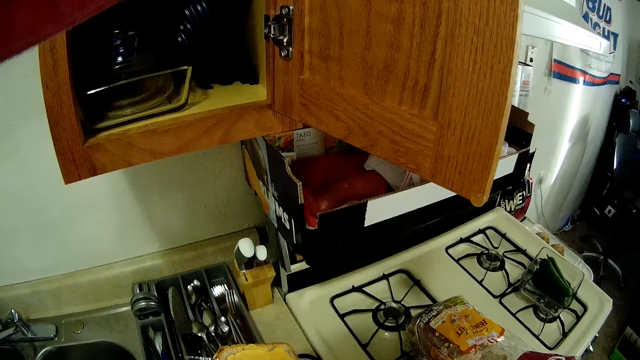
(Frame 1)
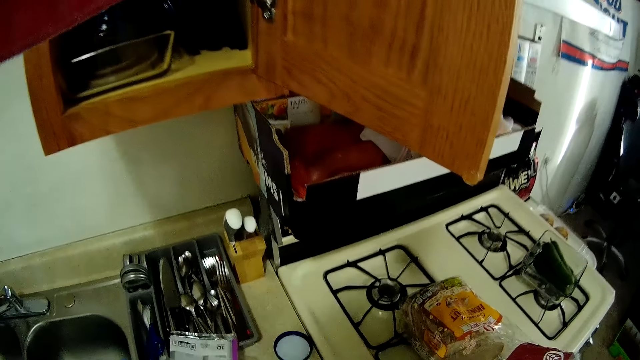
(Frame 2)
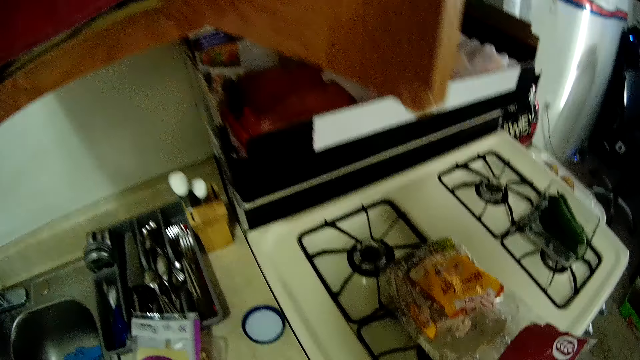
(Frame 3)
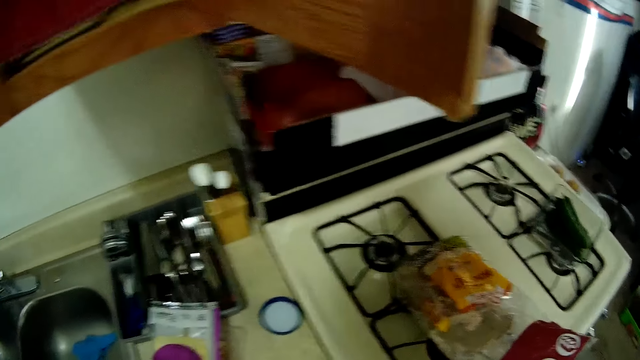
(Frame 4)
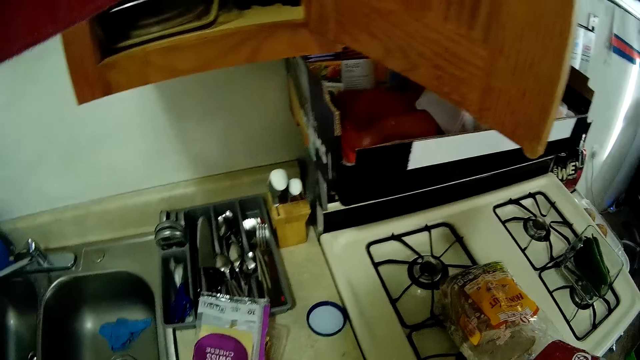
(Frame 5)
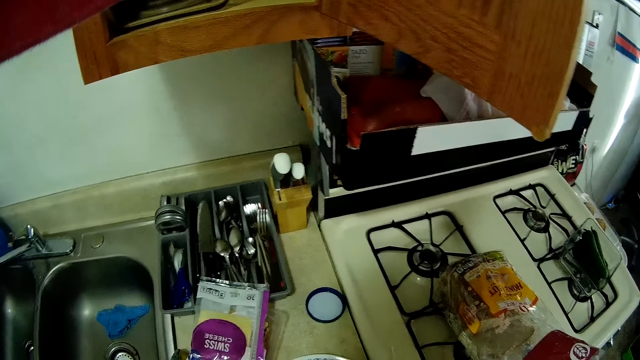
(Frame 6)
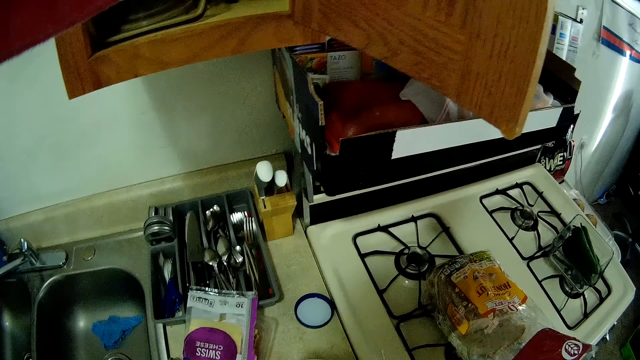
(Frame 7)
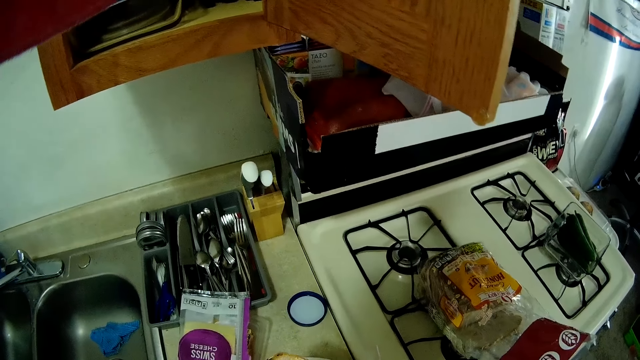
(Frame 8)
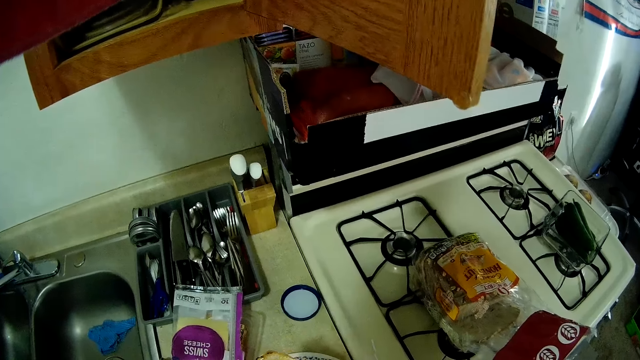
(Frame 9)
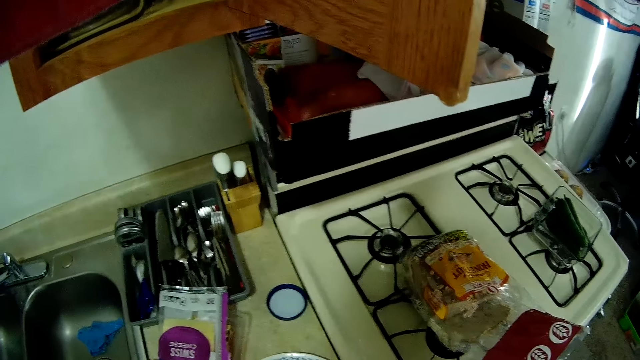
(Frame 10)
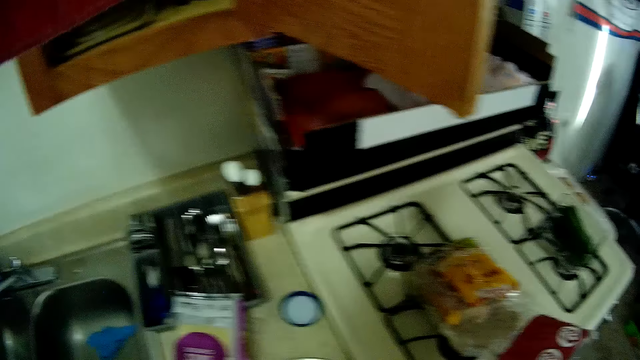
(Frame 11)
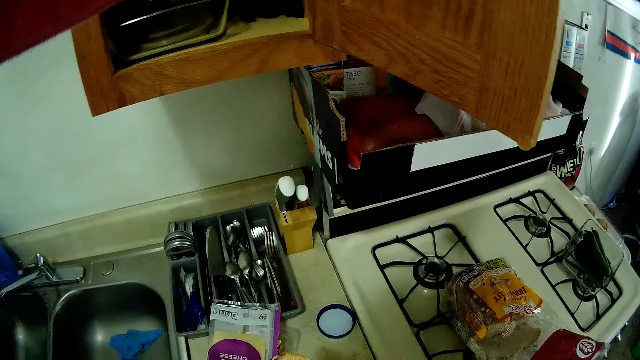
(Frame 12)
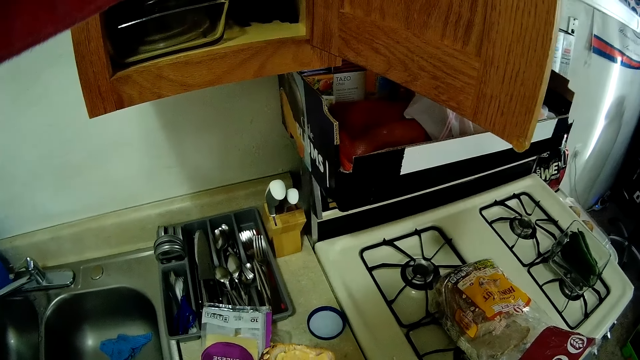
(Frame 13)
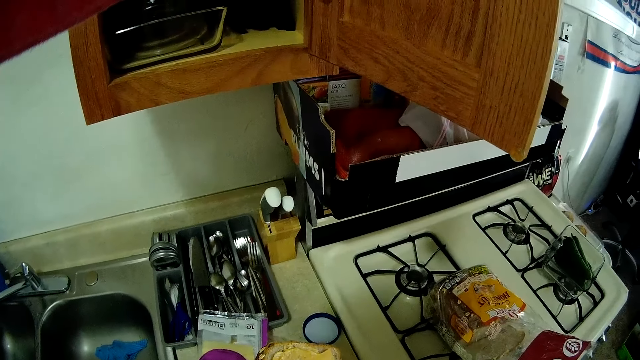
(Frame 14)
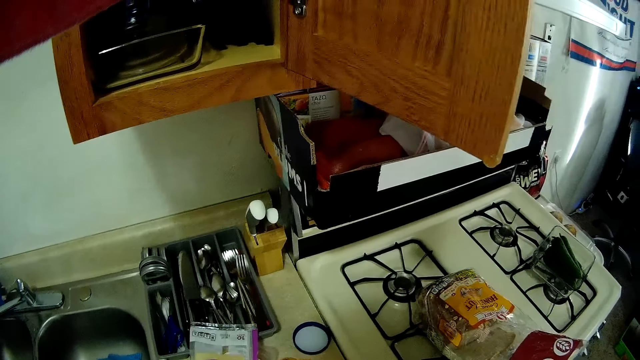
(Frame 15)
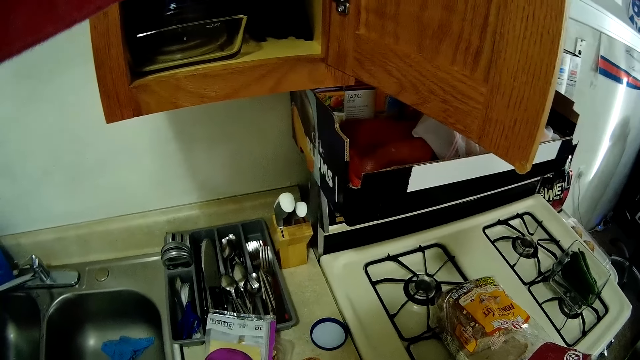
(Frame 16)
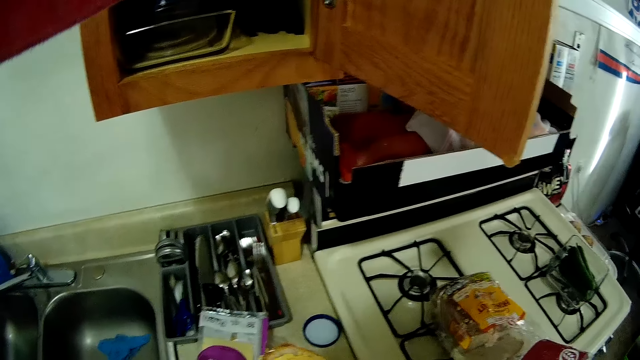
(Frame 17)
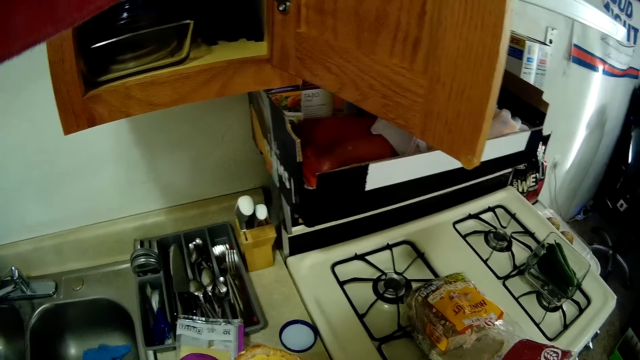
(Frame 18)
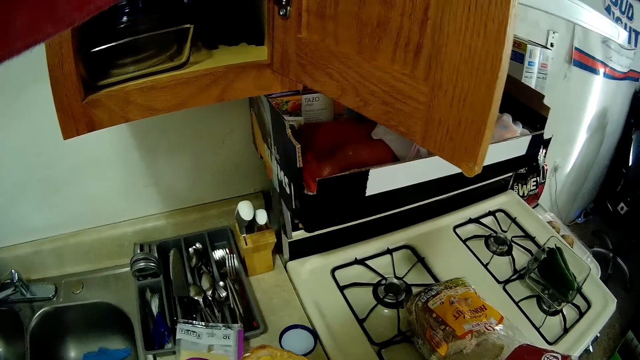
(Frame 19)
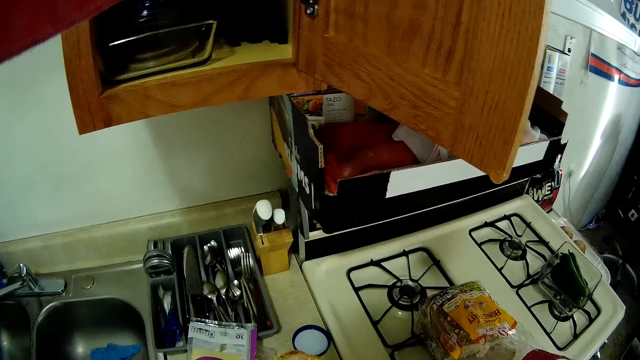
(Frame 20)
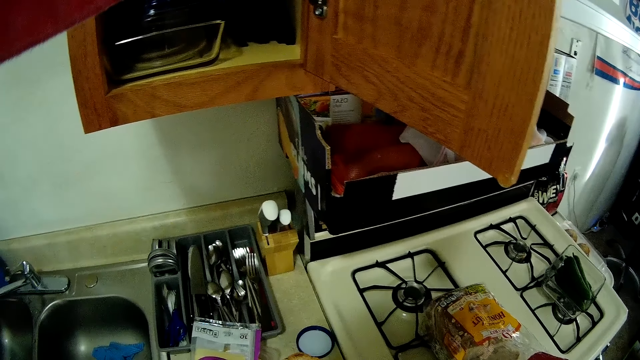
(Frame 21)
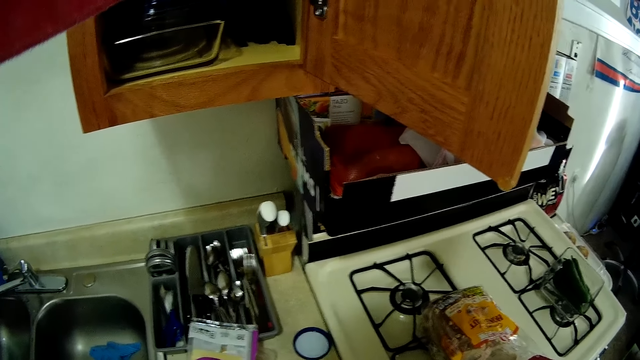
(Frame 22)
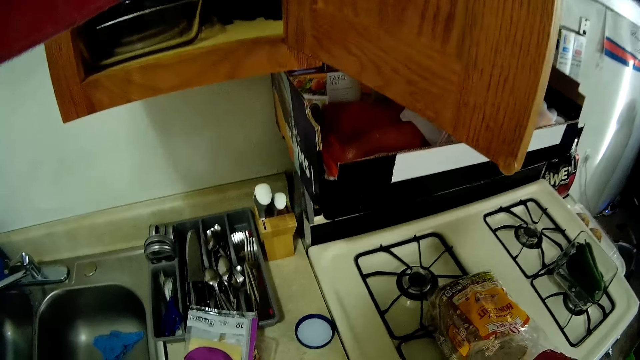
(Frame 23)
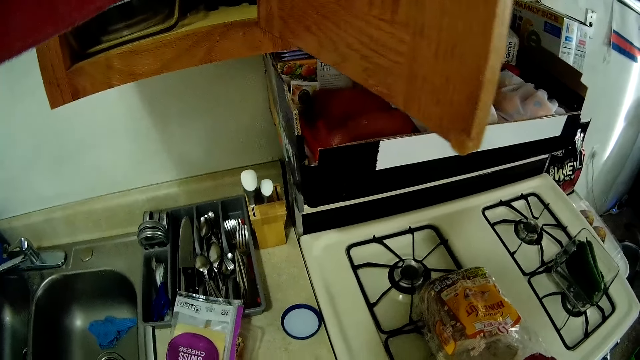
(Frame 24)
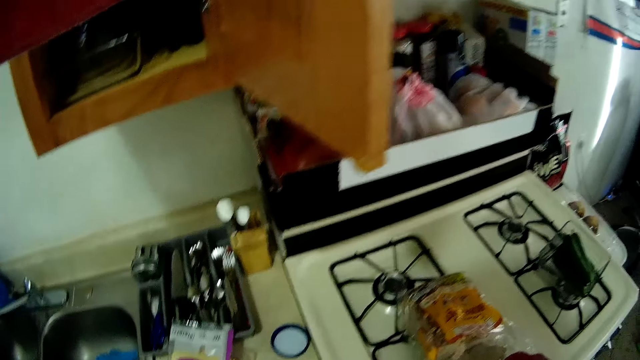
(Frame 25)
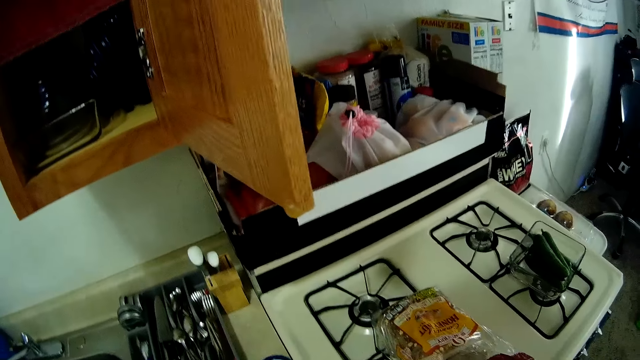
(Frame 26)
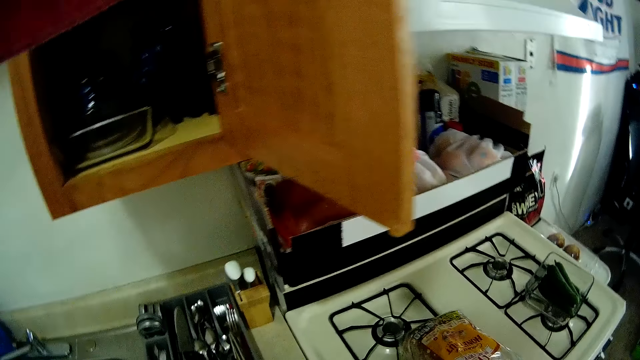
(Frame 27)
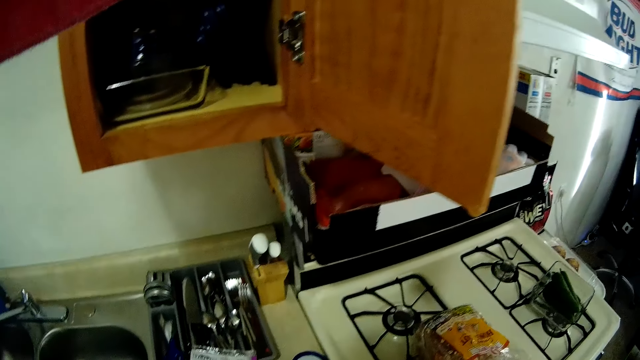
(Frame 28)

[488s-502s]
The camera wearer looks around. They spread bread with sandwich spread with a knife. They look around. They spread the bread with the sandwich spread with the knife. They look around. They spread the bread with the sandwich spread with the knife. They look around.

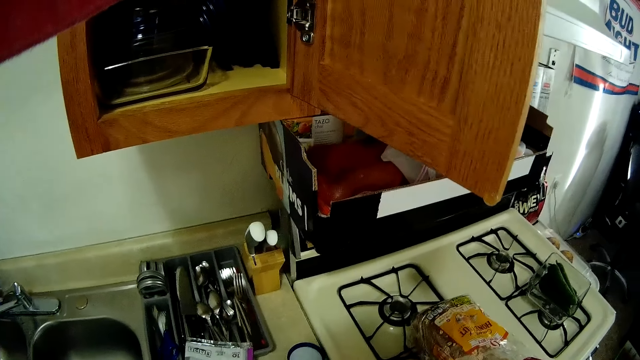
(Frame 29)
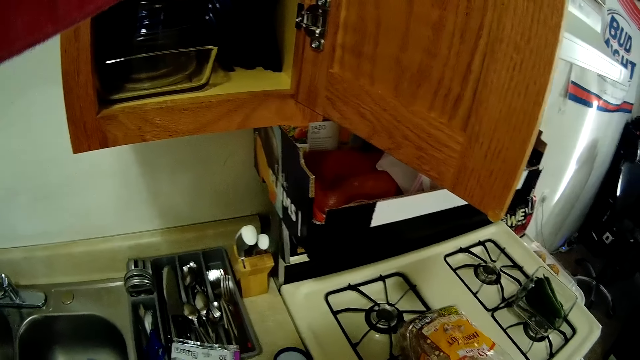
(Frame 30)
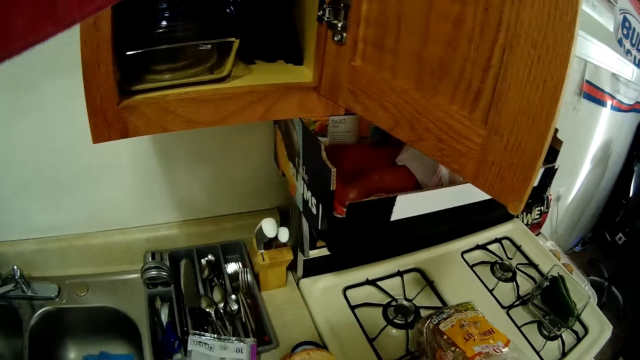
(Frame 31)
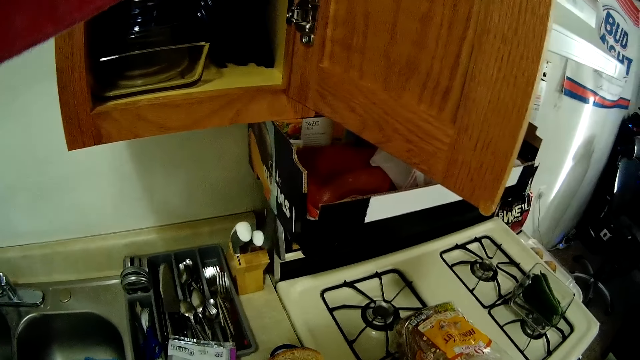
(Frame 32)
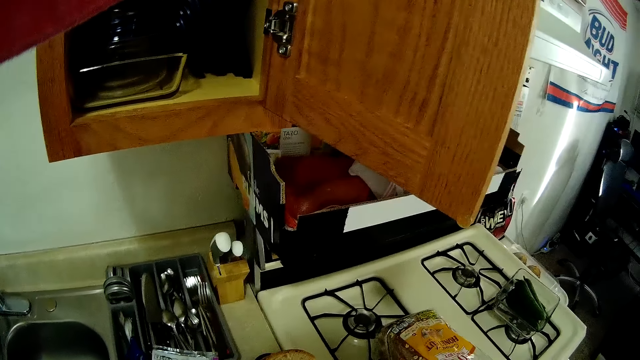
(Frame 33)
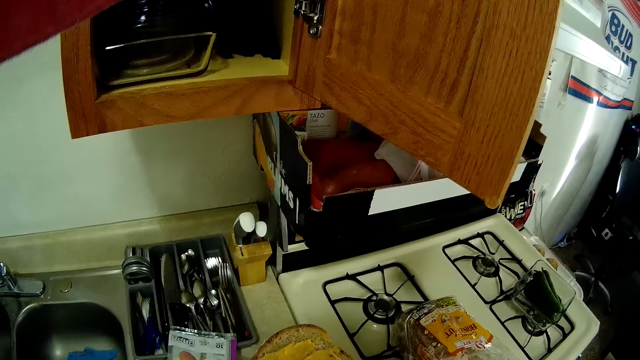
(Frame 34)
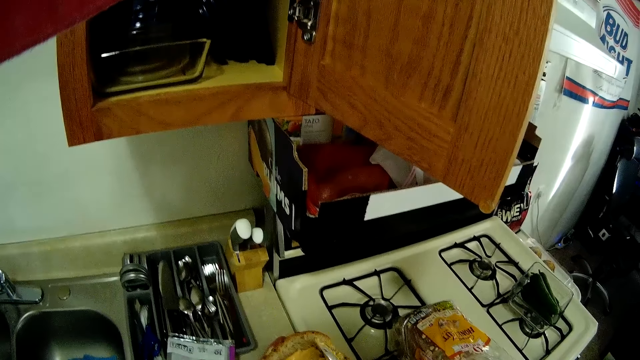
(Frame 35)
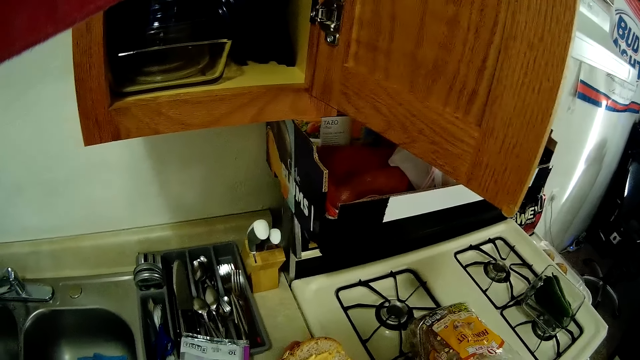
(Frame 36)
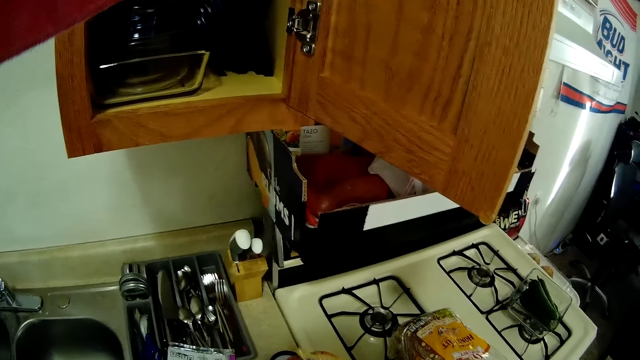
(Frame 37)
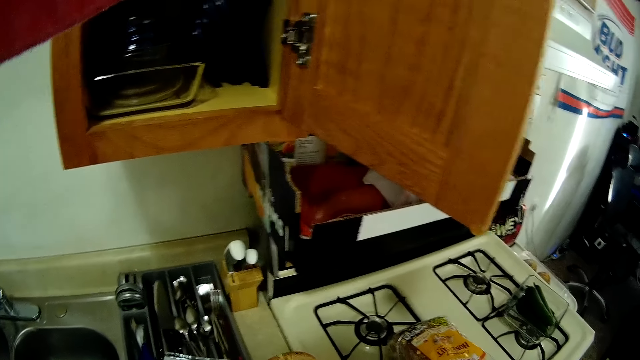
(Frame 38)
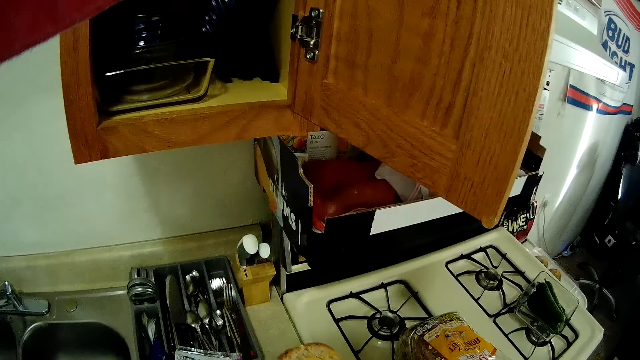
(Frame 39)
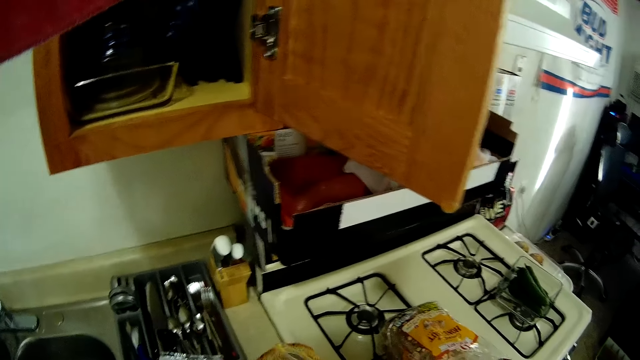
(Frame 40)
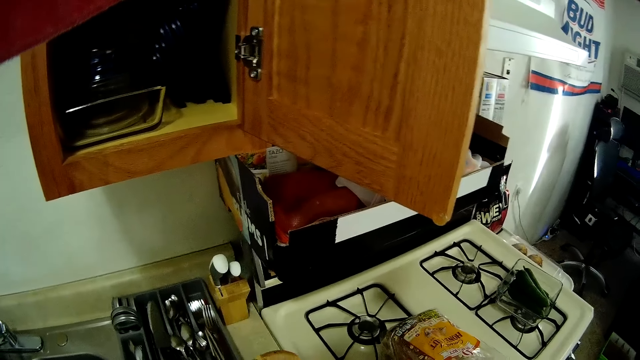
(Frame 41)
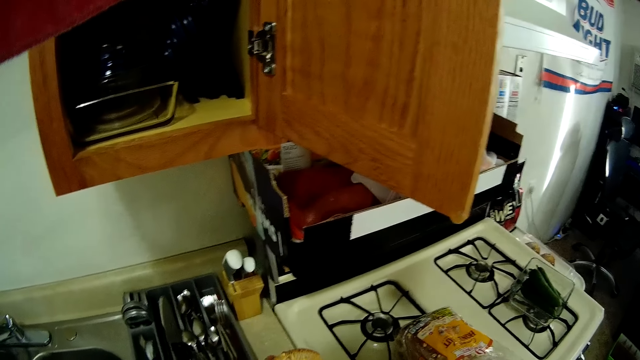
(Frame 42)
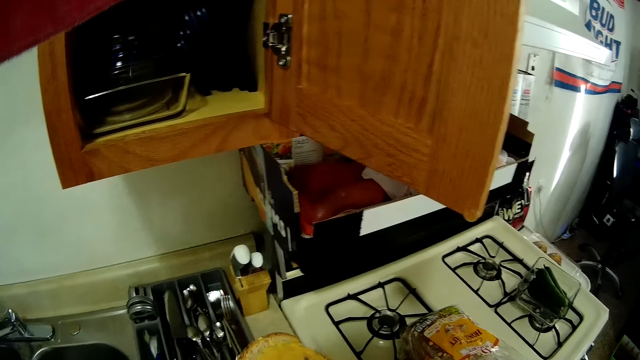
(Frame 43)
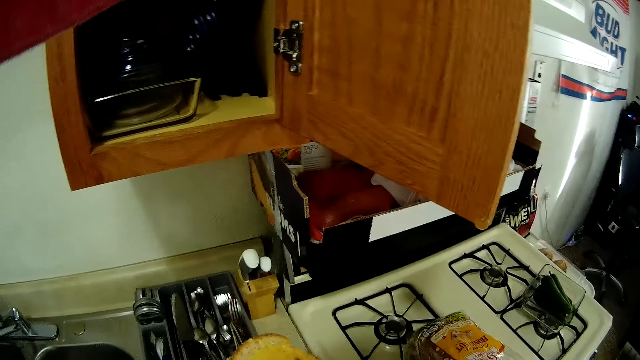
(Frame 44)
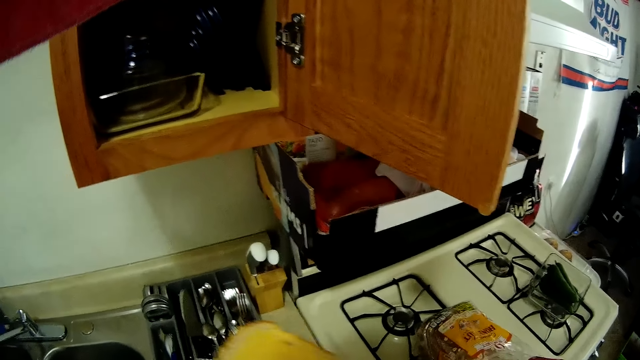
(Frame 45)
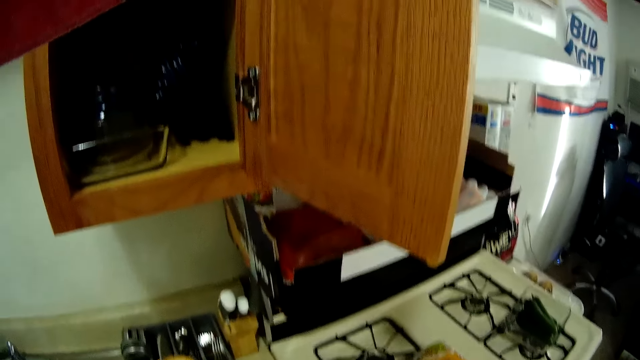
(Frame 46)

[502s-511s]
The camera wearer spreads bread with sandwich spread with a knife.
